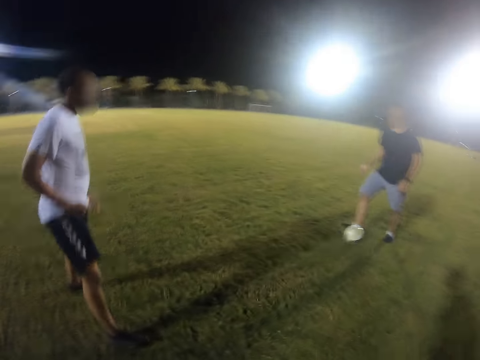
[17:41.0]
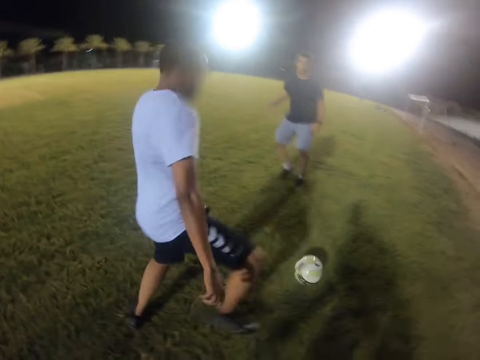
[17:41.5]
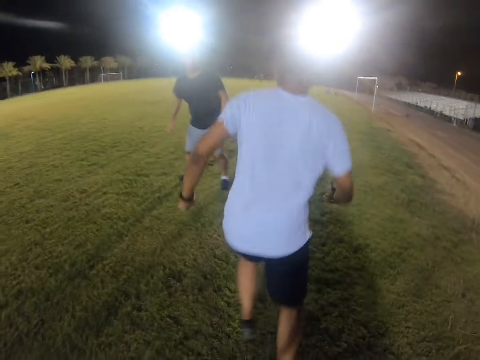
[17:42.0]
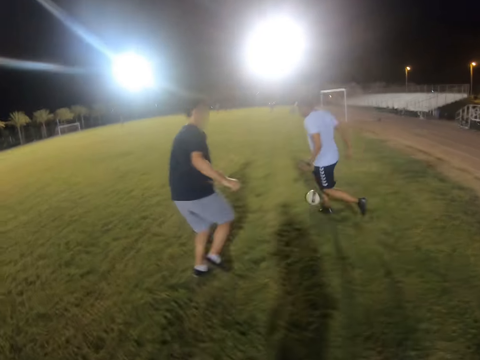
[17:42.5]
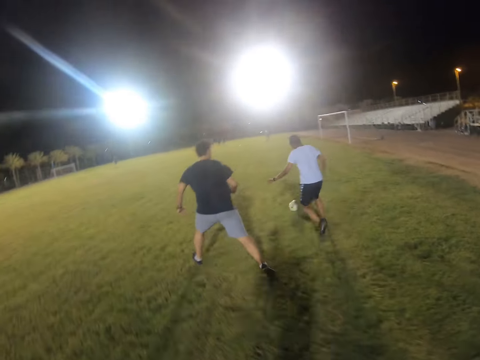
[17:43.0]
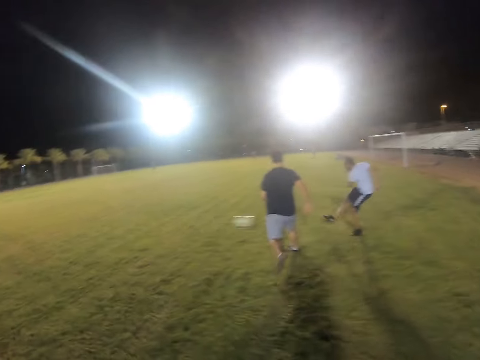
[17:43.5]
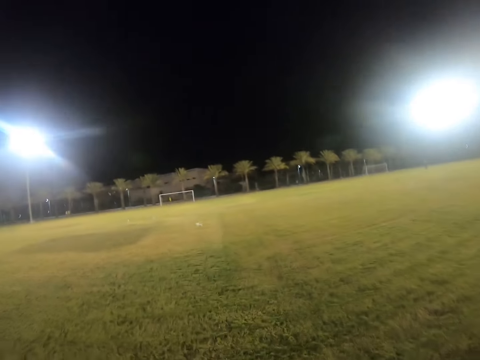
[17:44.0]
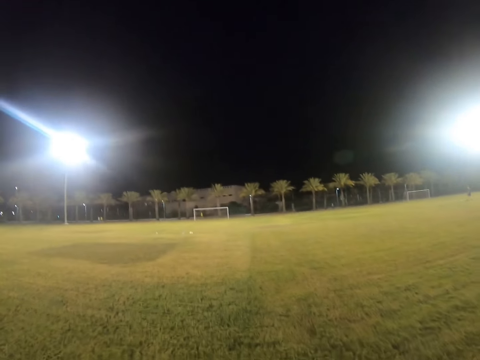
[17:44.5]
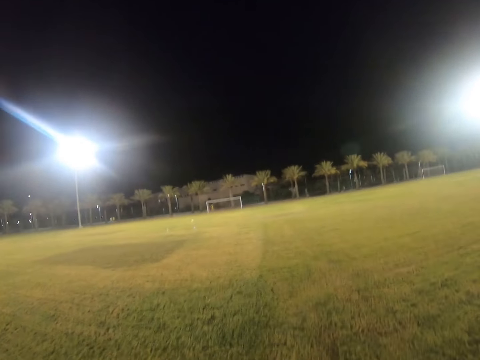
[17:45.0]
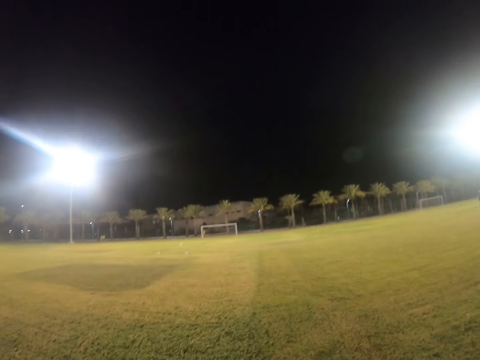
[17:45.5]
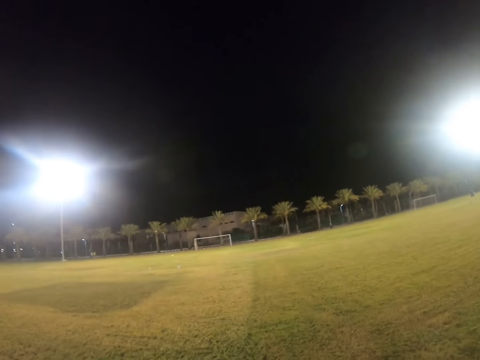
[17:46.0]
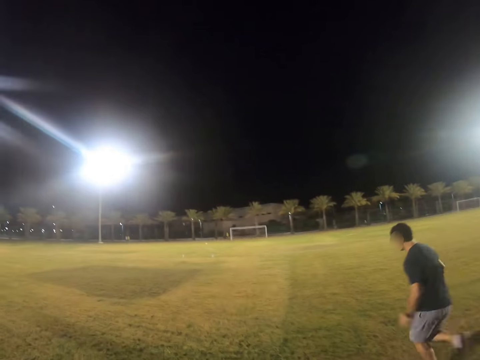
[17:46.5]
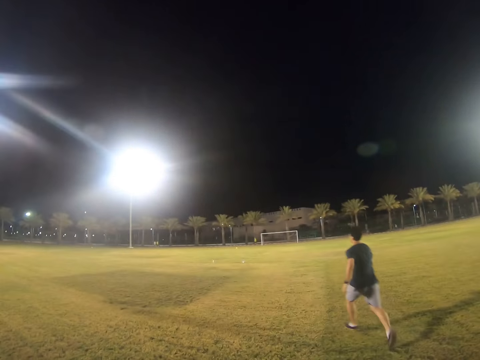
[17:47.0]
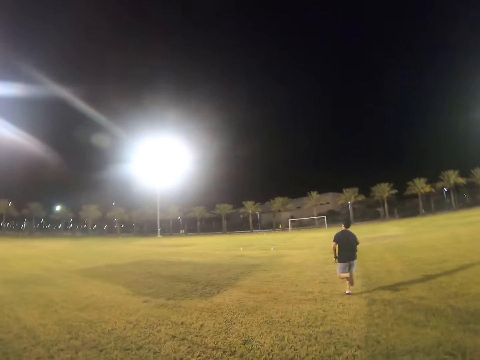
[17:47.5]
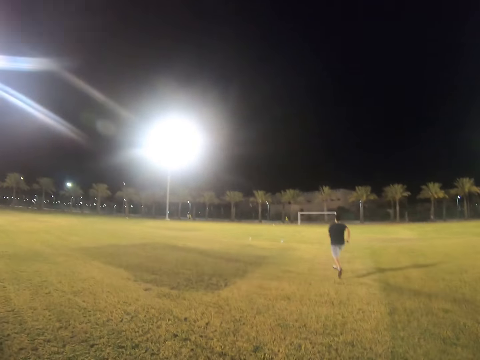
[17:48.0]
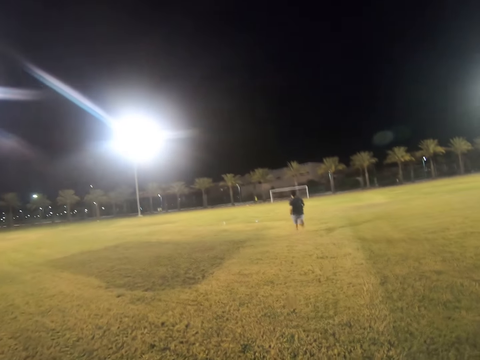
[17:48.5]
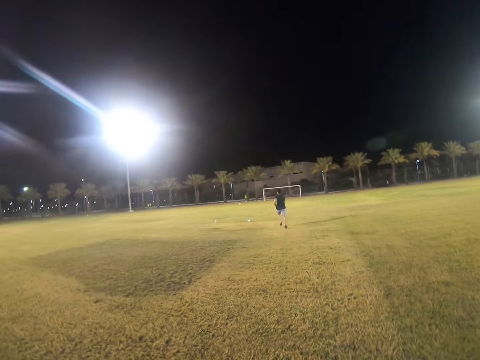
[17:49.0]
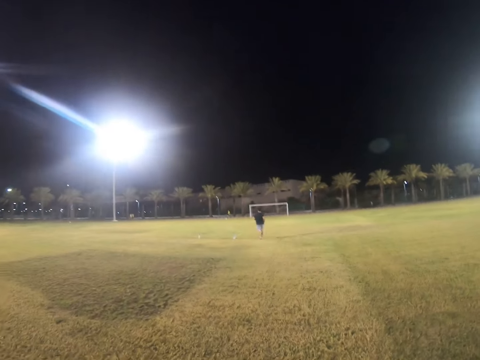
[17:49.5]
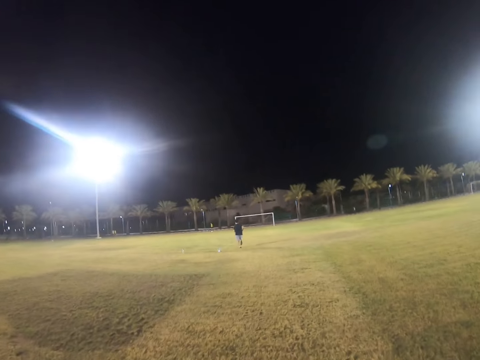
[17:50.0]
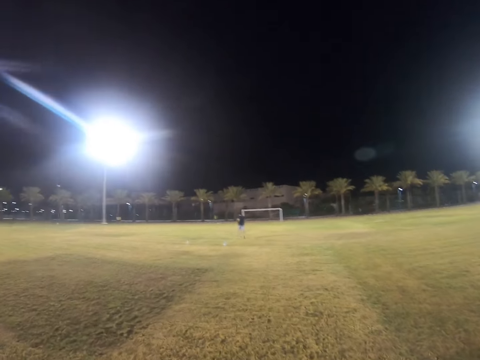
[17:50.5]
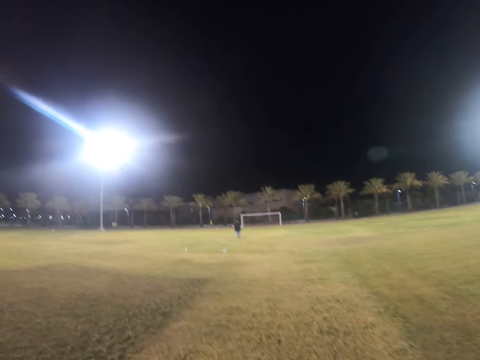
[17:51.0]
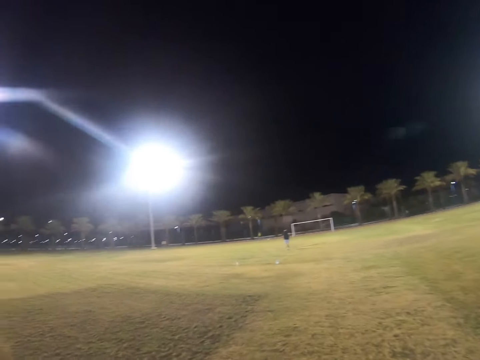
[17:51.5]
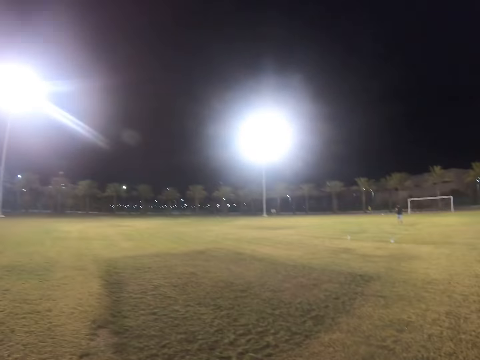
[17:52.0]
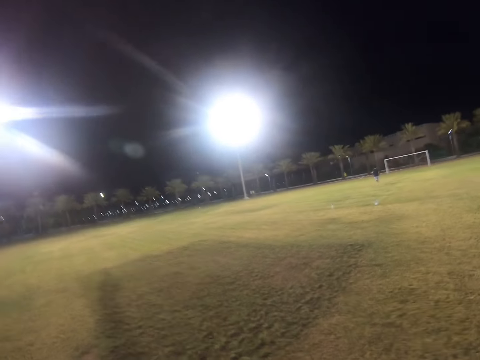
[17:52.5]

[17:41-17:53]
The camera wearer takes the ball. A man plays with the ball. Another man runs after the ball.

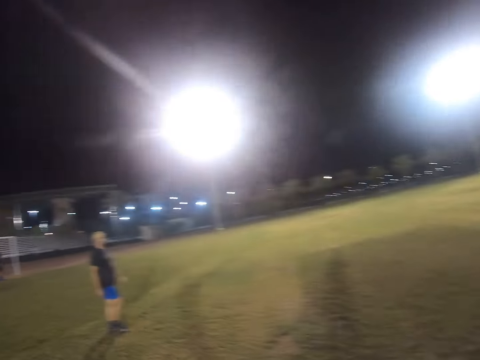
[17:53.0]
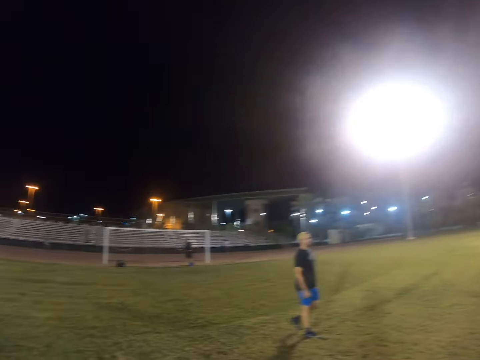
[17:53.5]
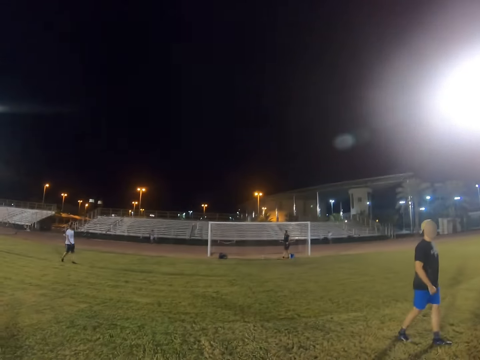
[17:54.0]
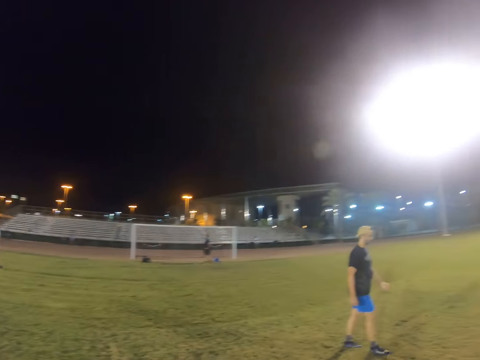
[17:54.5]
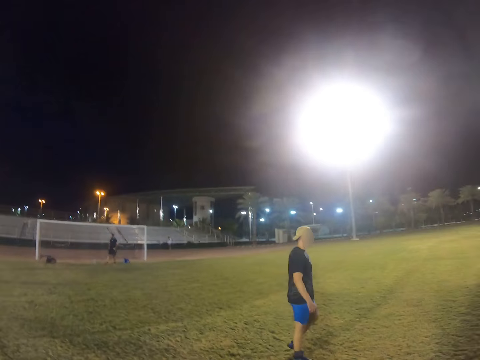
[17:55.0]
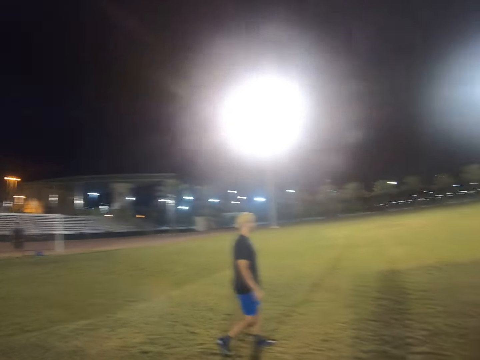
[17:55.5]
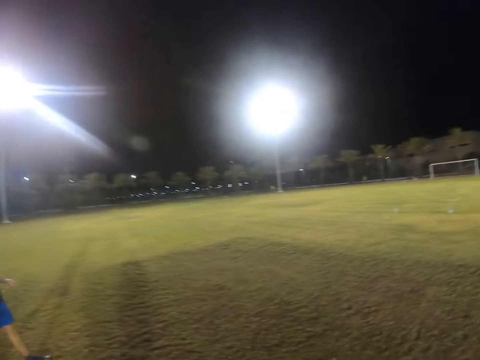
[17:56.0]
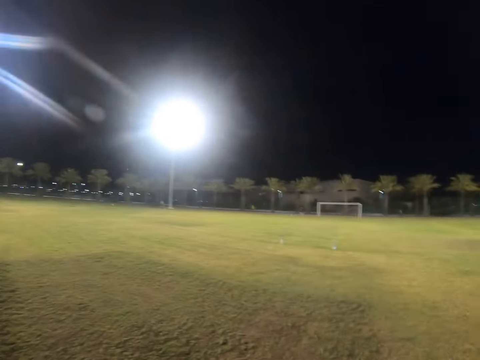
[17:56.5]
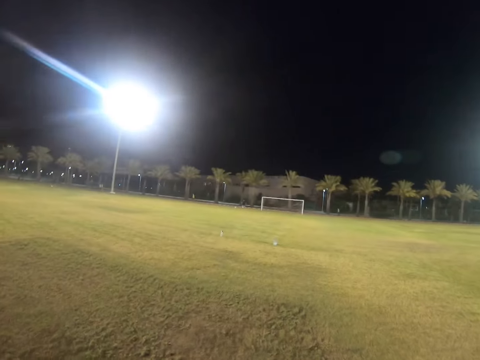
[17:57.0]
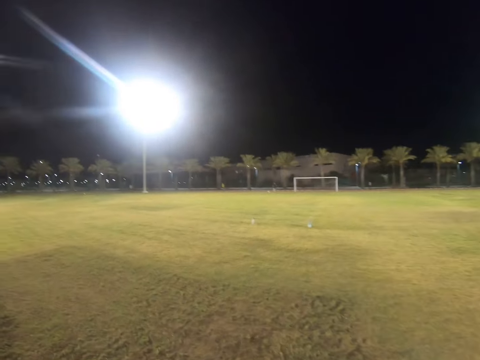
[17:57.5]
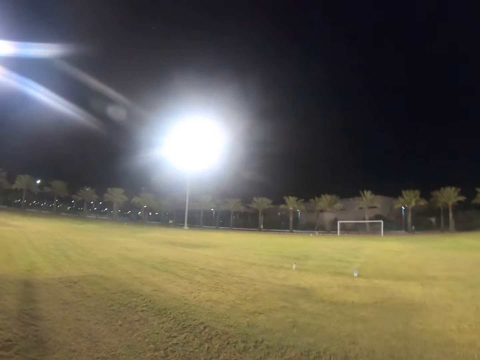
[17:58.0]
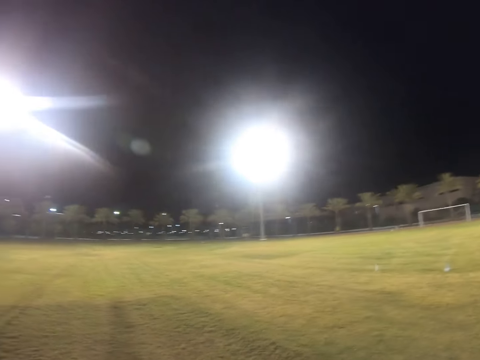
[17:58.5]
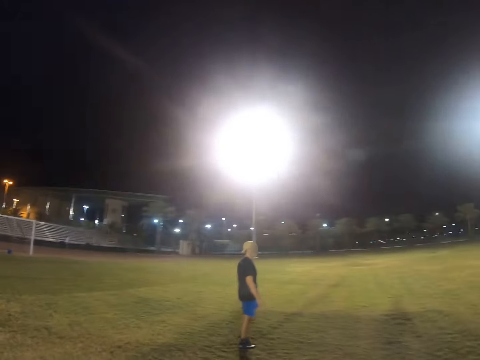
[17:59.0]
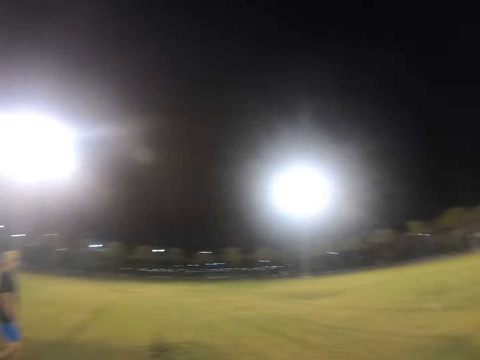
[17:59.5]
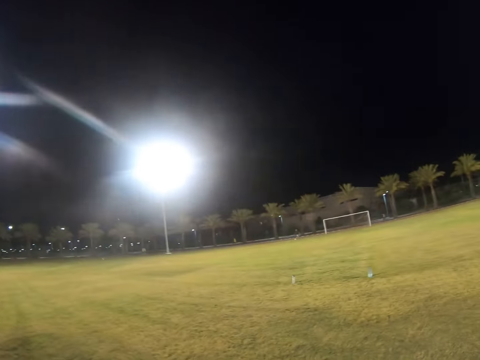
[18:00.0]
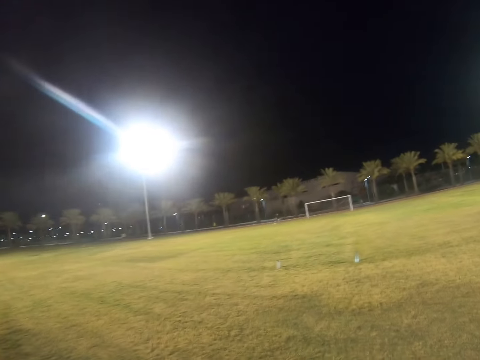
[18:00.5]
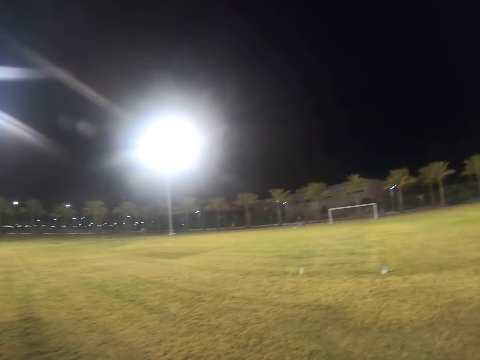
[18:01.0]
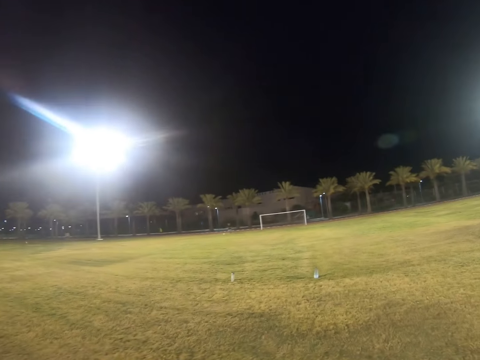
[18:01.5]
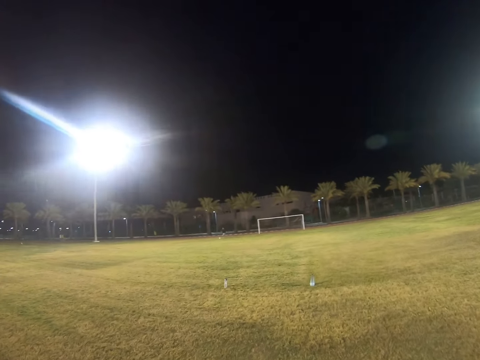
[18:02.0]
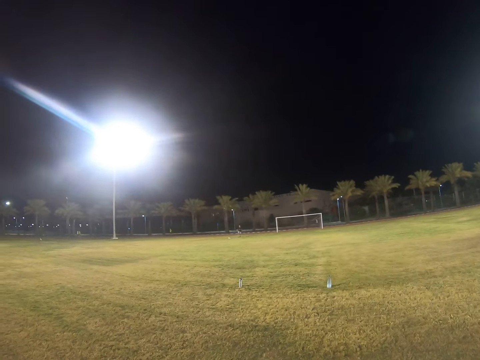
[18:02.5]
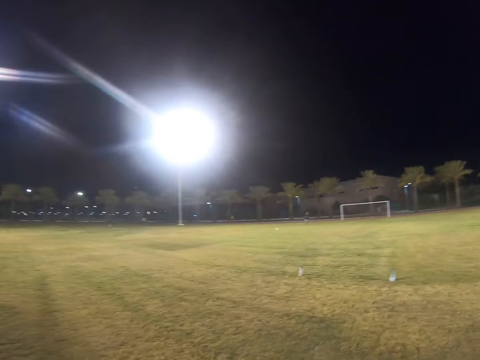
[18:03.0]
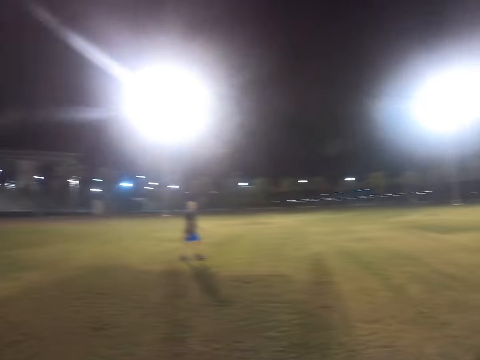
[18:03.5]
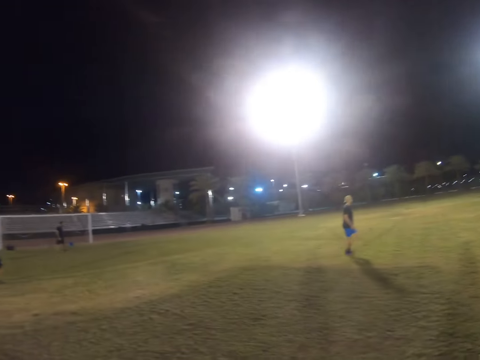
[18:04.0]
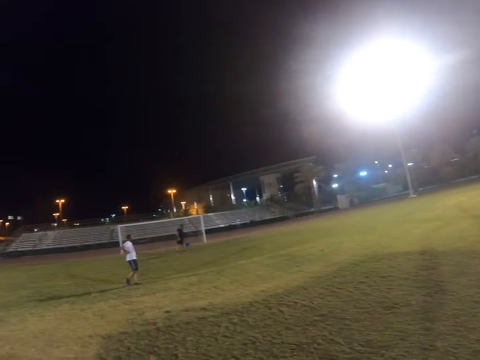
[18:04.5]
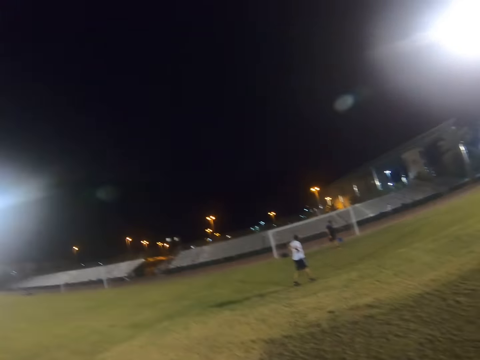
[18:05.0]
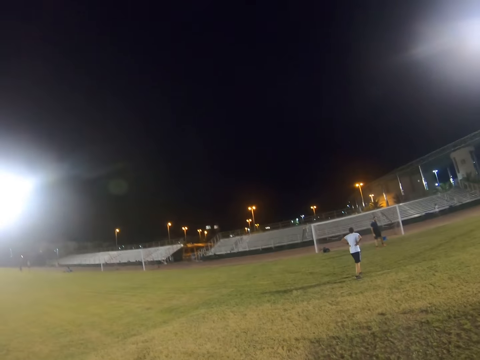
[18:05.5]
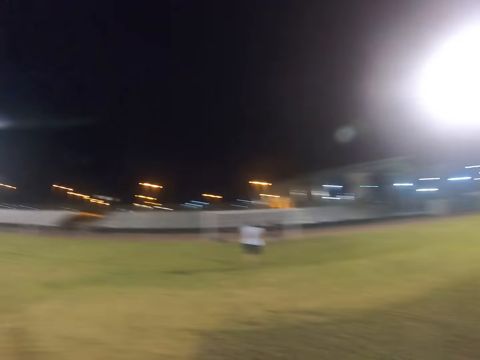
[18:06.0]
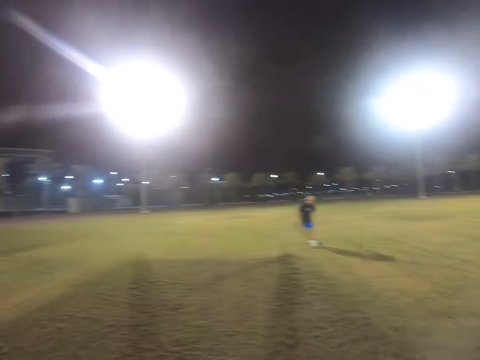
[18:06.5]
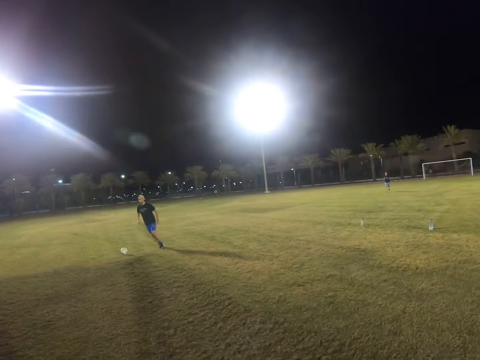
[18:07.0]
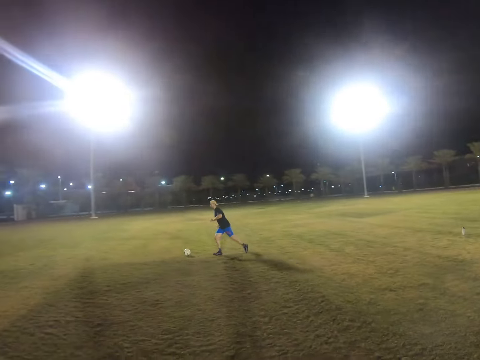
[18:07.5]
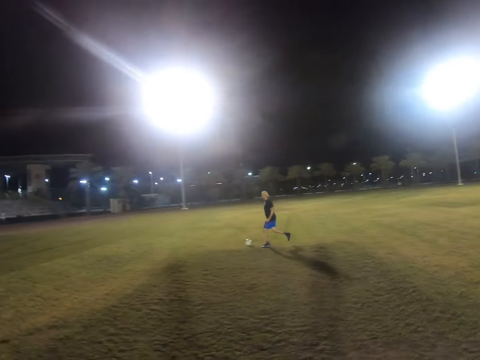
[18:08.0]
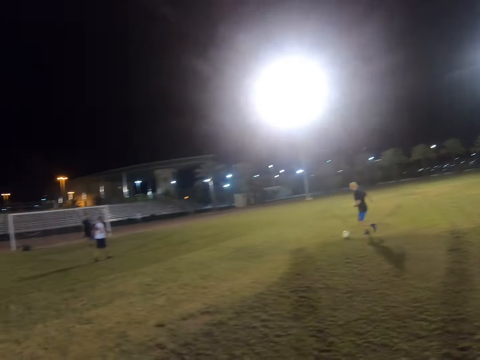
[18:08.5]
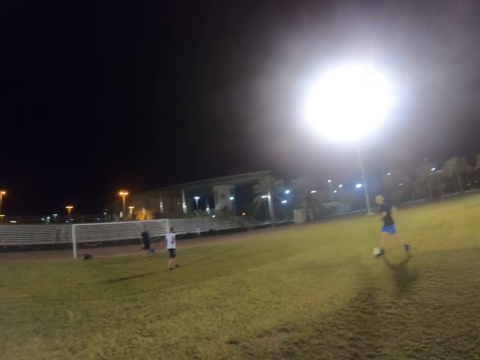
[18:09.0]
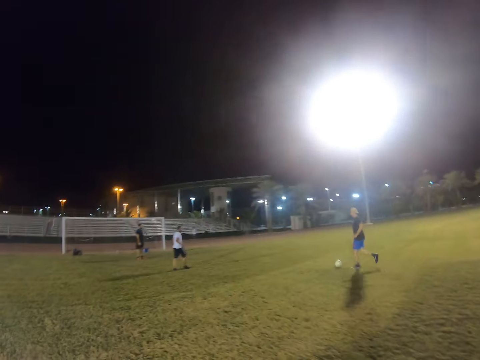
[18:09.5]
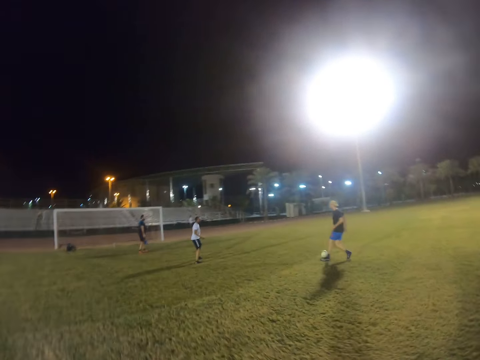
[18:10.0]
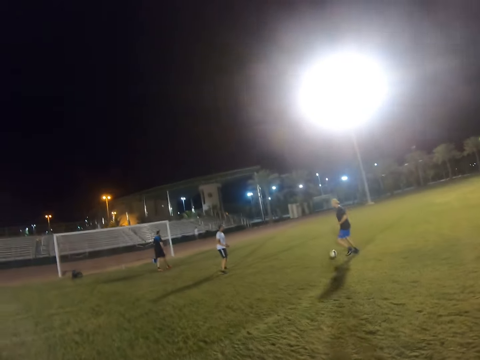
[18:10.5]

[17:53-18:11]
A man walks in the field. The camera wearer walks in the field. Another man walks in the field. The first man plays with the ball.
